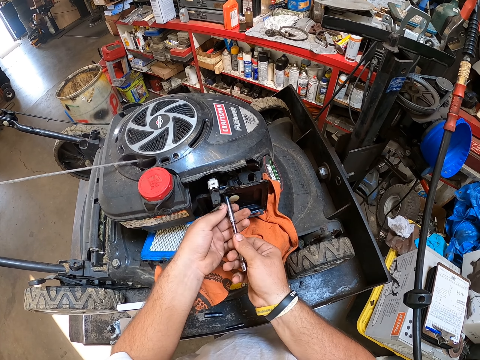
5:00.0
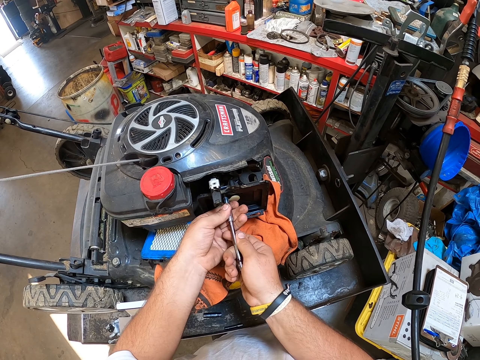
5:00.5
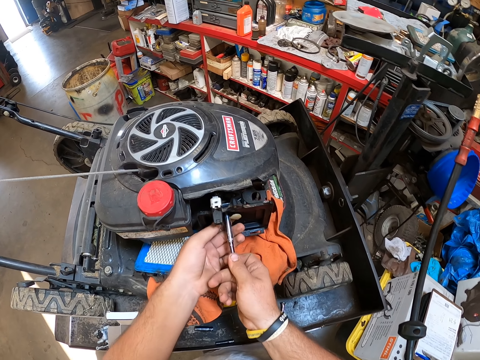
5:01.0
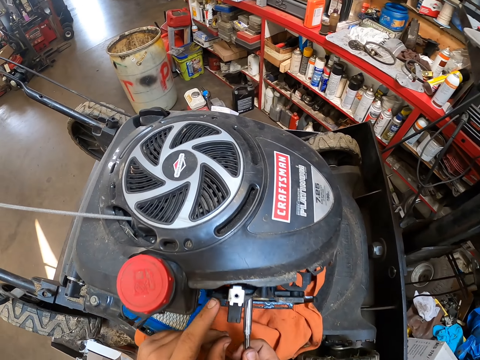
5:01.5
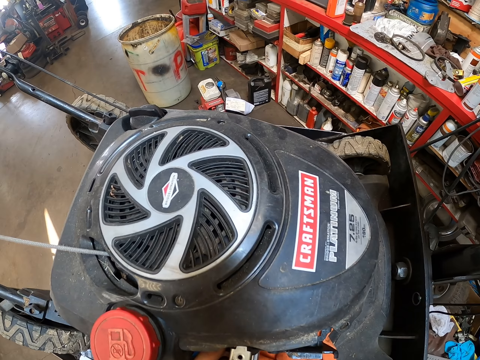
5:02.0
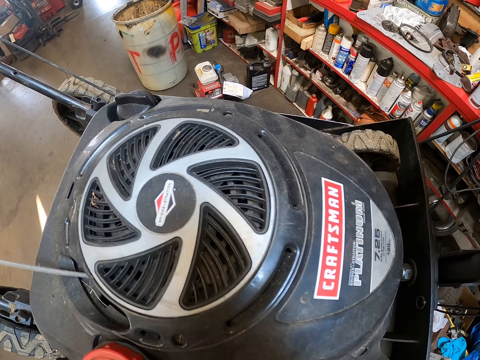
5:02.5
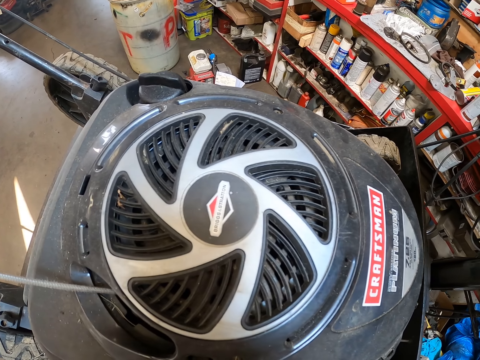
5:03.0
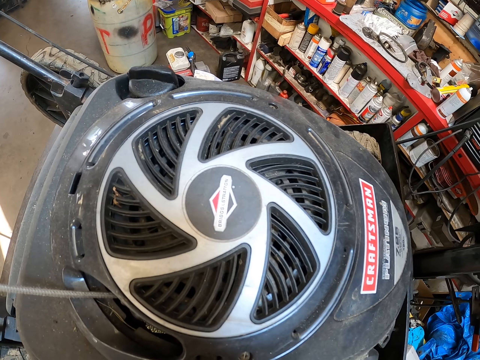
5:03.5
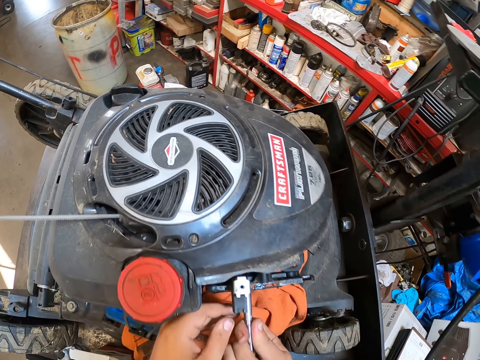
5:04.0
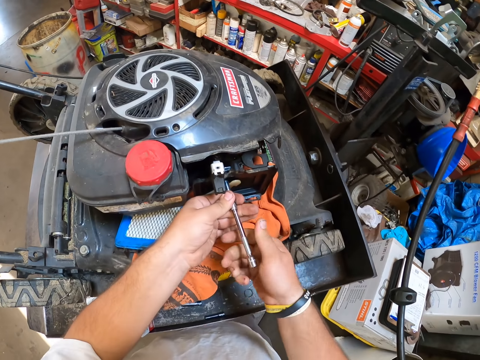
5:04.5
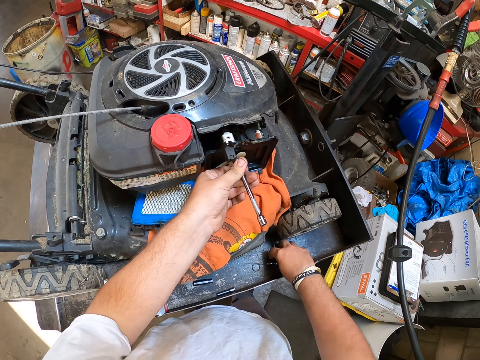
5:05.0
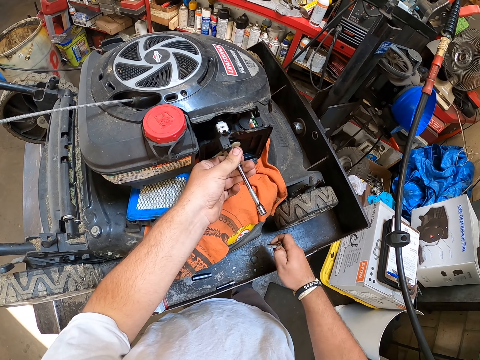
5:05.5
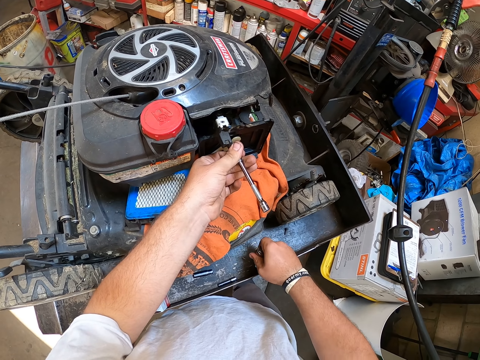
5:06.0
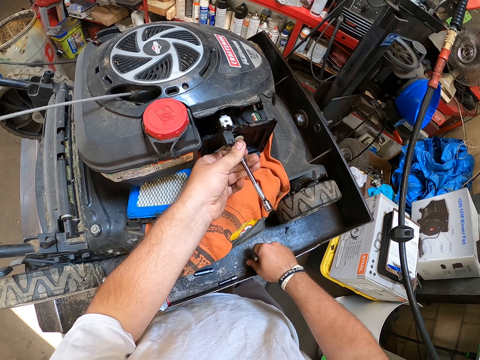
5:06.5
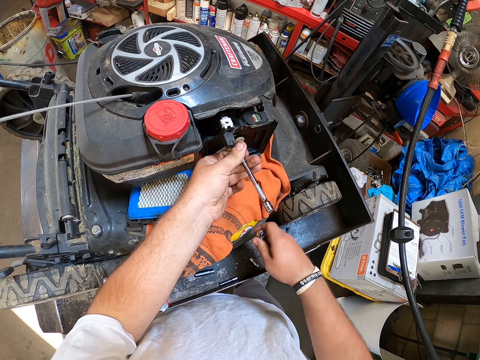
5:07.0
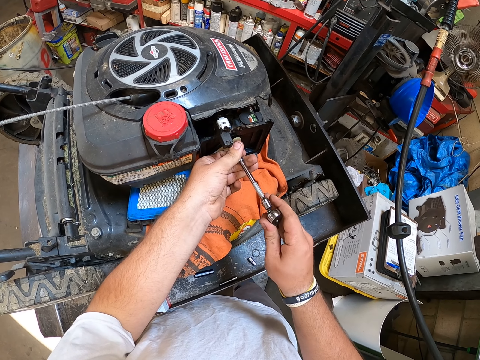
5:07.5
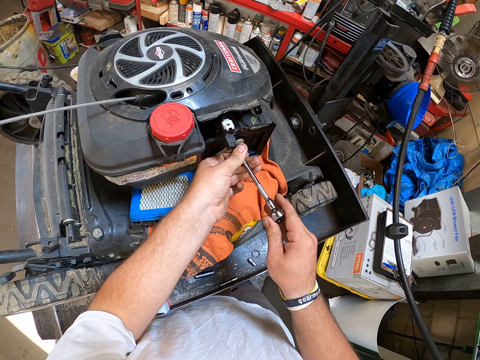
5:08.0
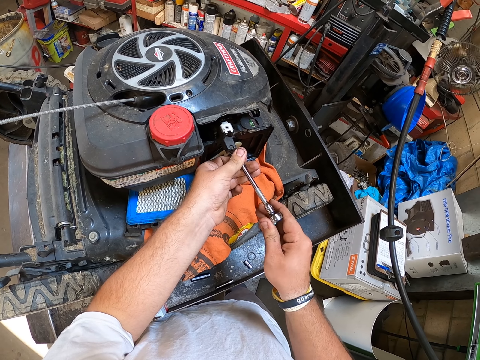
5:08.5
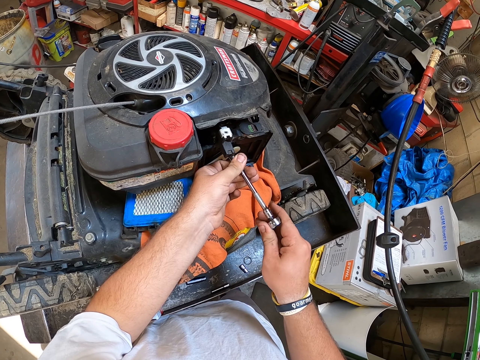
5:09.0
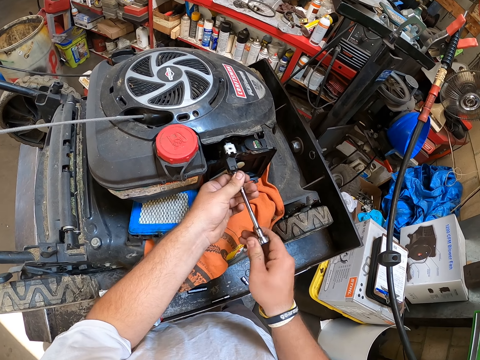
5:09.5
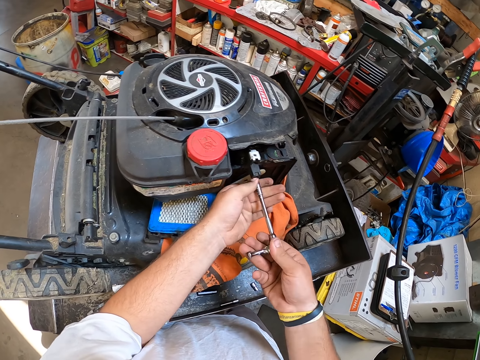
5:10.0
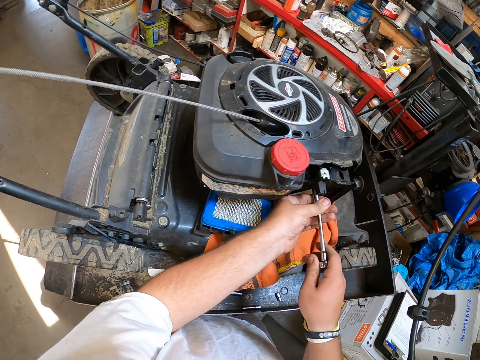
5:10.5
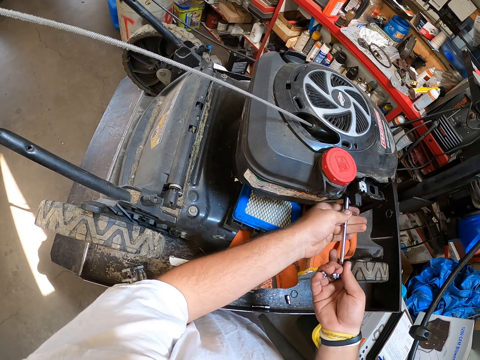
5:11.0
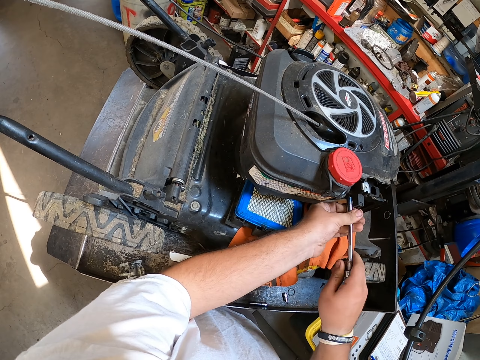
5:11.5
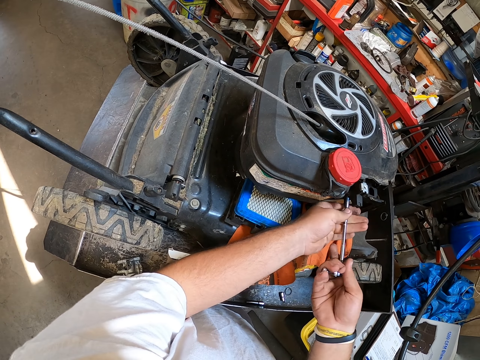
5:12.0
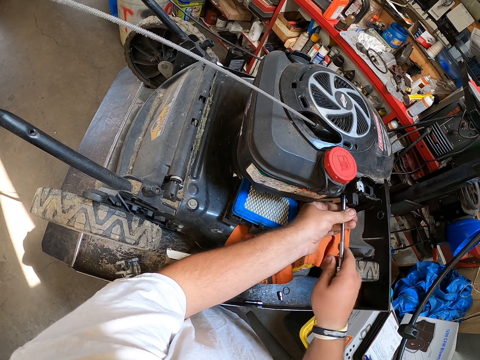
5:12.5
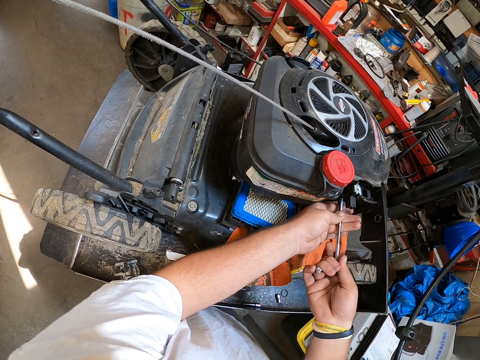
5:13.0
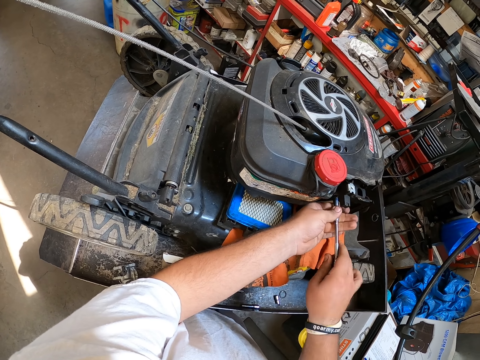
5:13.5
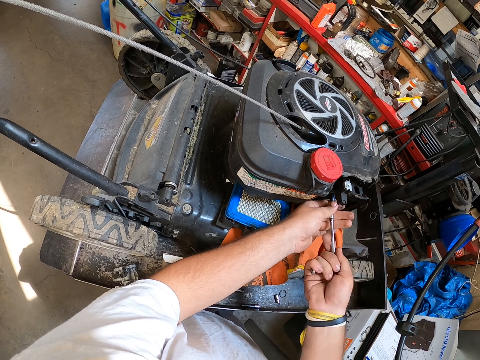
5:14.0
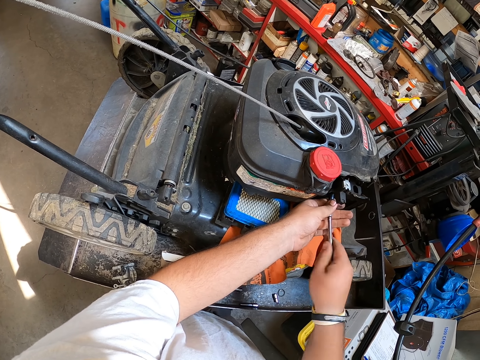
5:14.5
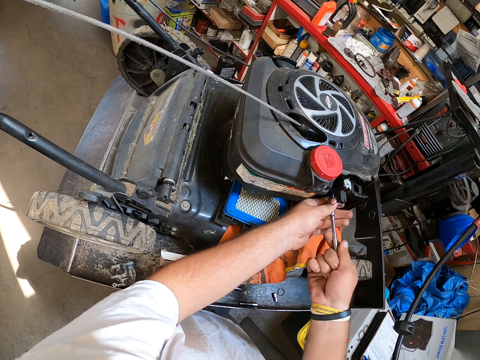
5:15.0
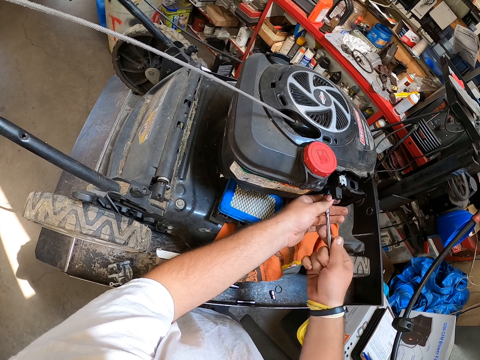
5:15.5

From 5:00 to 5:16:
The camera wearer fixes the tool inside the plastic cover. They tighten the bolt in a machine. They look at the lawn mower. They pick up a spark plug wrench. They fix the spark plug wrench inside the spark plug planner. They fix the plastic cover into the lawn mower.

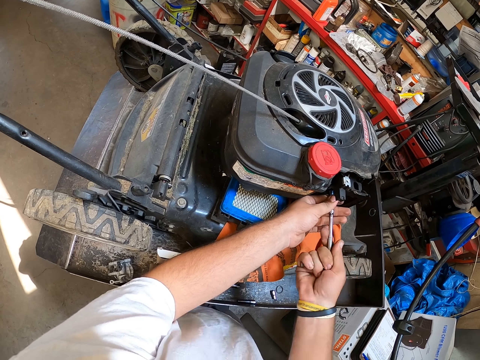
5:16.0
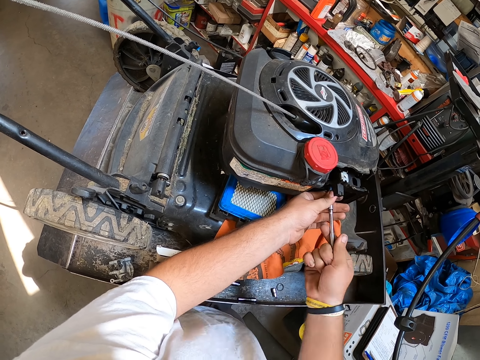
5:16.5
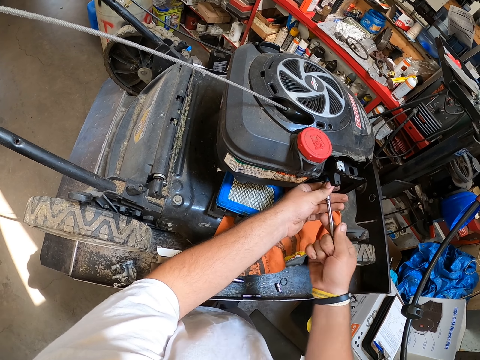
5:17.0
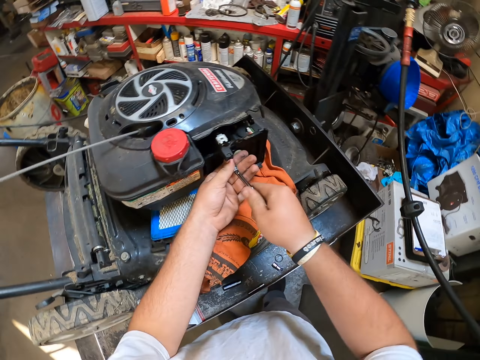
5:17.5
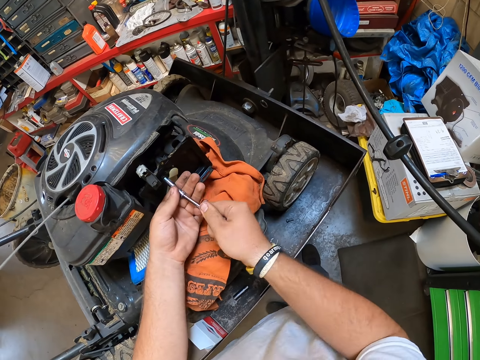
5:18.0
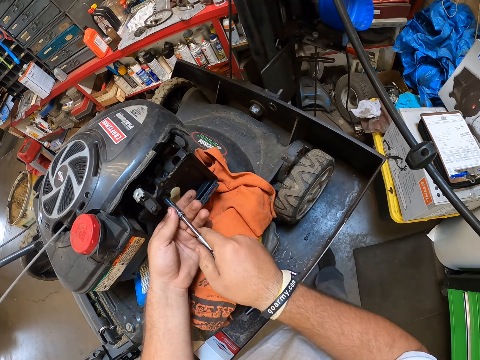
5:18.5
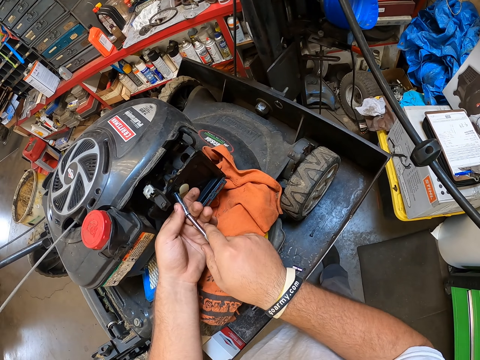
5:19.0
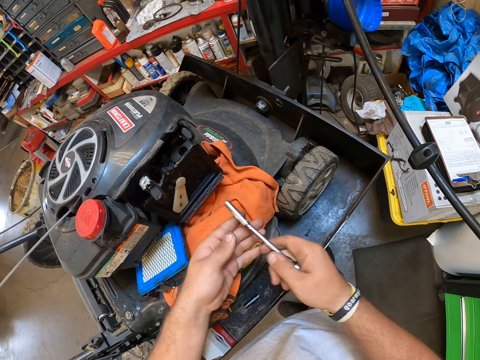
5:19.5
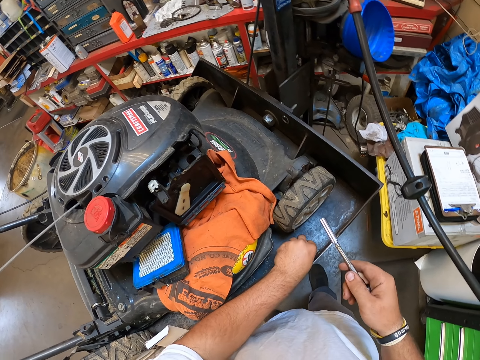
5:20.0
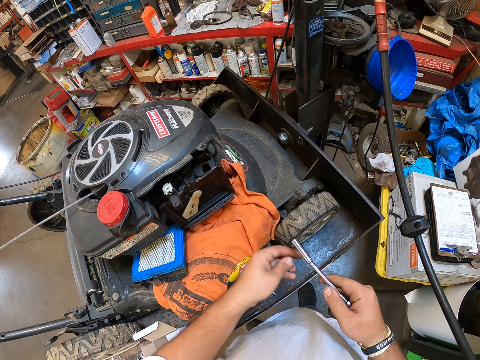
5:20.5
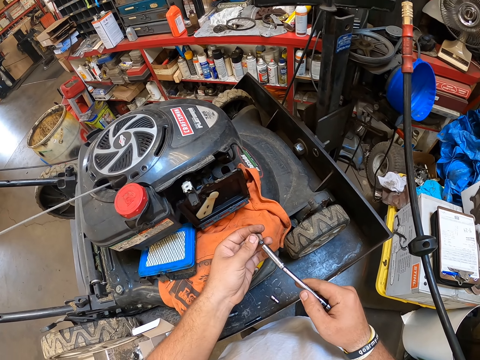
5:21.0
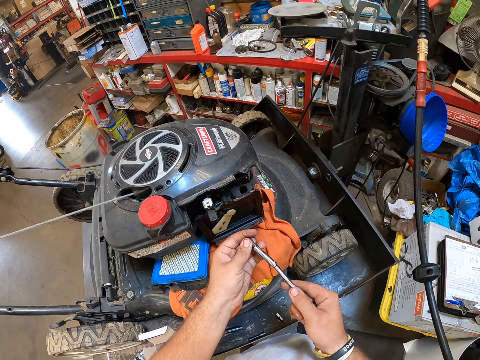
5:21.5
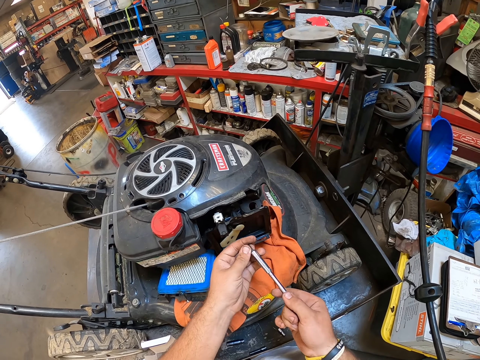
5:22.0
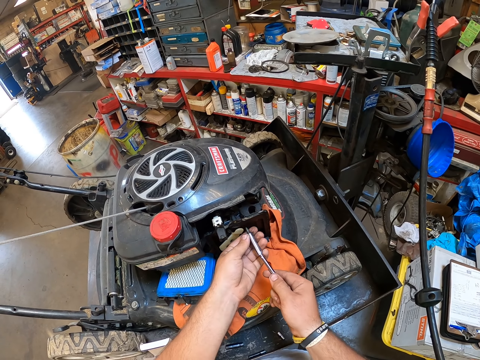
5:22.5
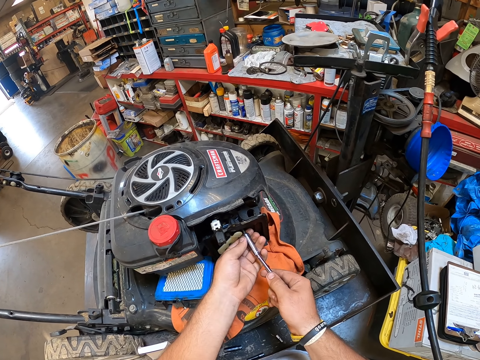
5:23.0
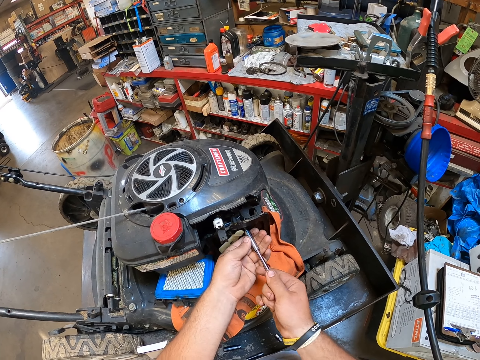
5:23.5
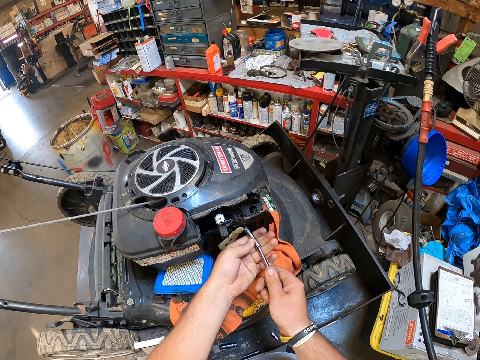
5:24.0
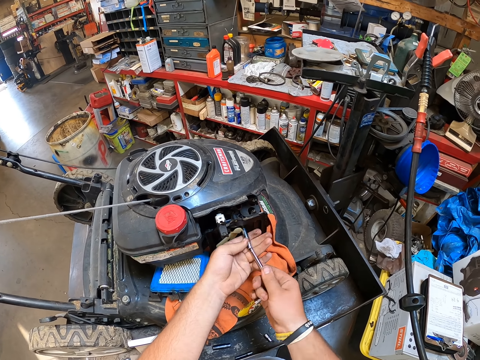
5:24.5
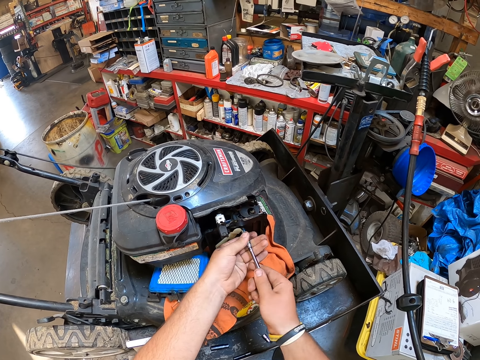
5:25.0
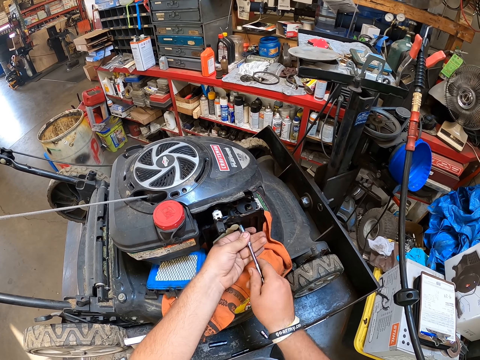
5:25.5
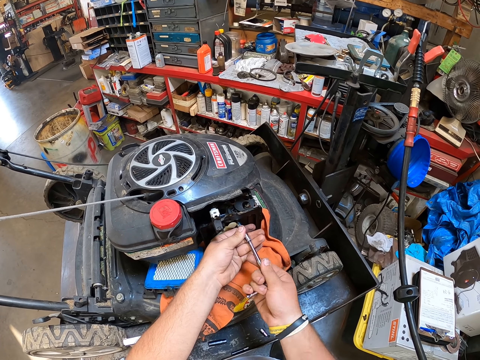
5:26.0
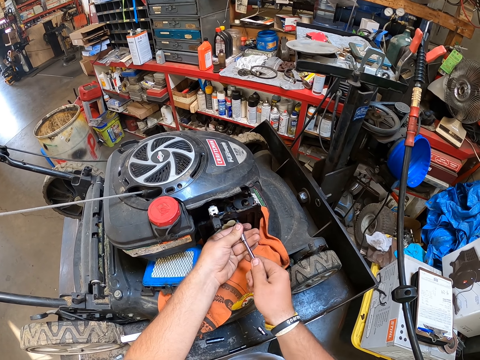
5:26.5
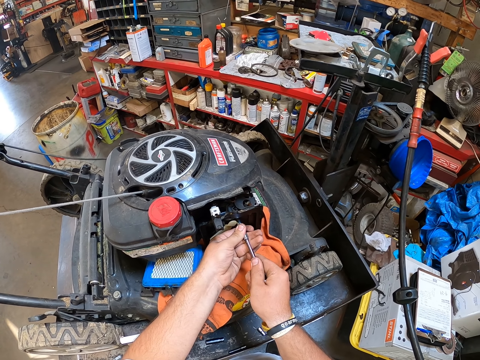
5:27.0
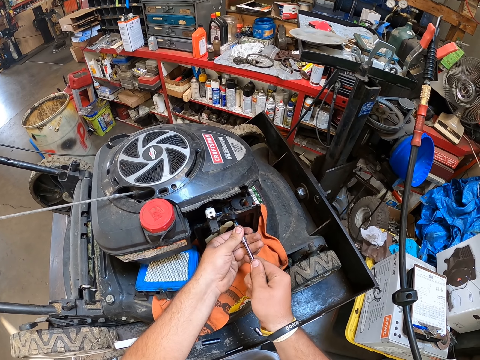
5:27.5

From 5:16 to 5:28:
The camera wearer picks up a tool. They put the bolt in a tool. They put the tool inside the spark plug planner. They tighten the bolt in a machine.
